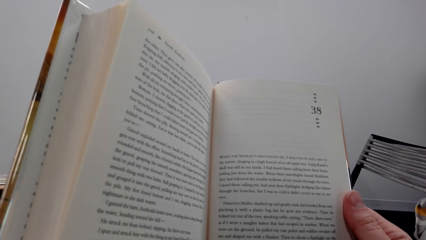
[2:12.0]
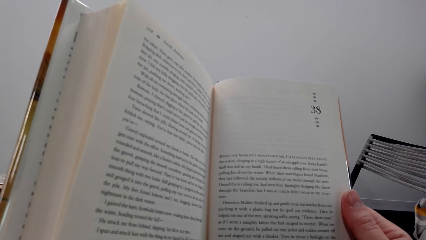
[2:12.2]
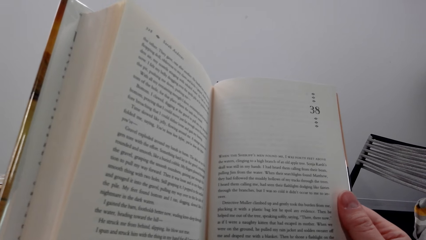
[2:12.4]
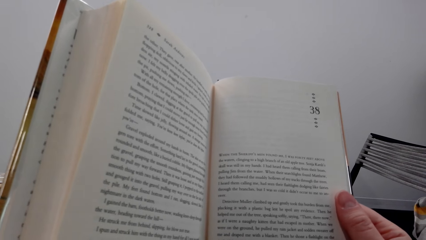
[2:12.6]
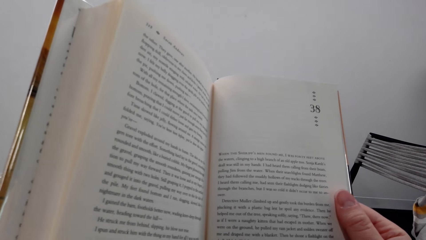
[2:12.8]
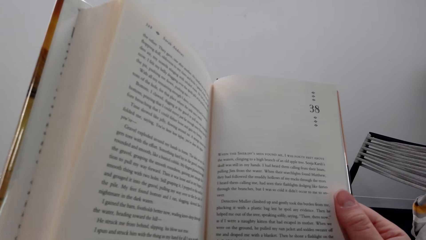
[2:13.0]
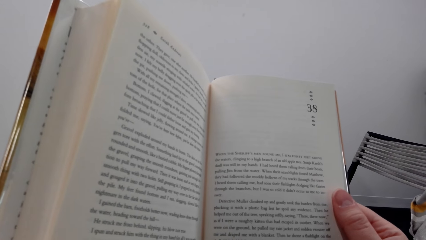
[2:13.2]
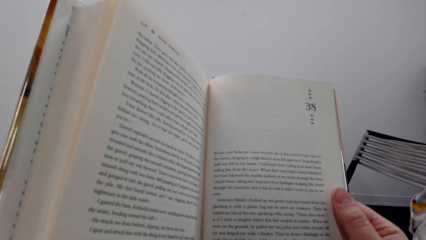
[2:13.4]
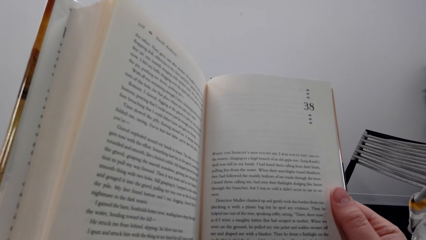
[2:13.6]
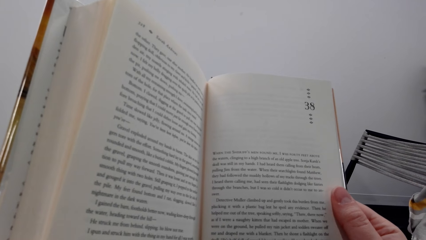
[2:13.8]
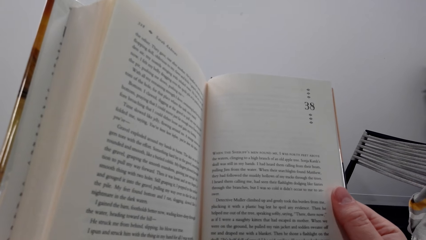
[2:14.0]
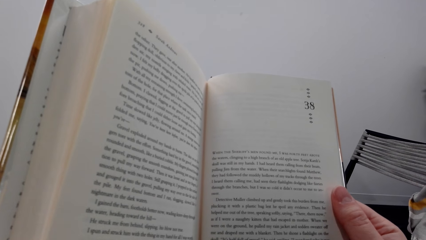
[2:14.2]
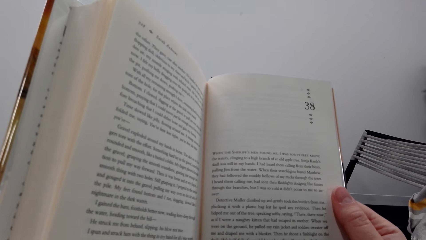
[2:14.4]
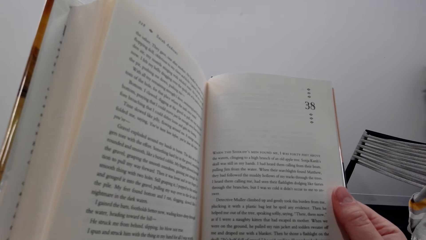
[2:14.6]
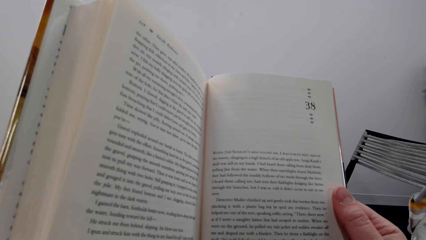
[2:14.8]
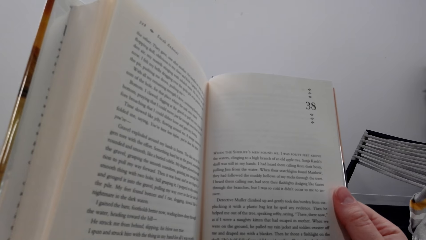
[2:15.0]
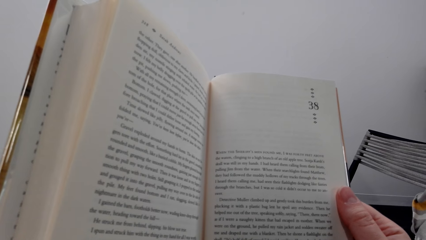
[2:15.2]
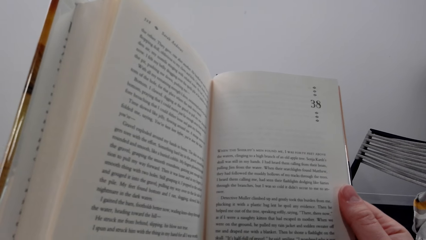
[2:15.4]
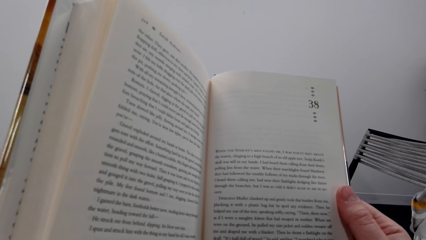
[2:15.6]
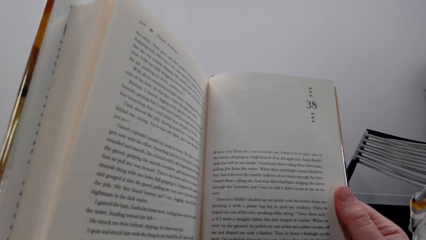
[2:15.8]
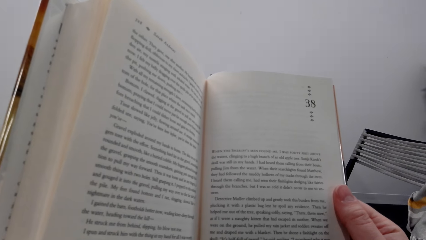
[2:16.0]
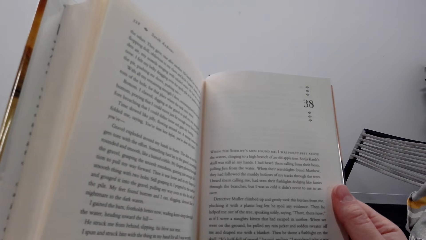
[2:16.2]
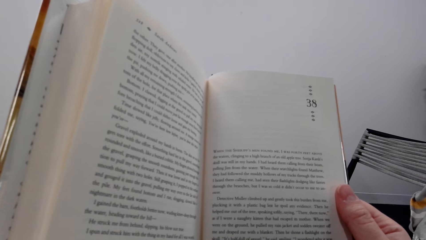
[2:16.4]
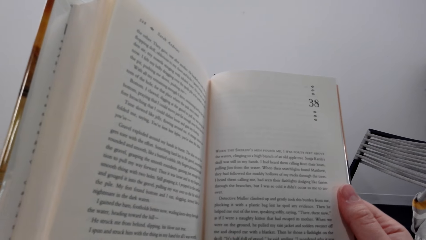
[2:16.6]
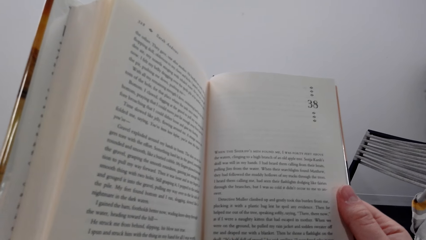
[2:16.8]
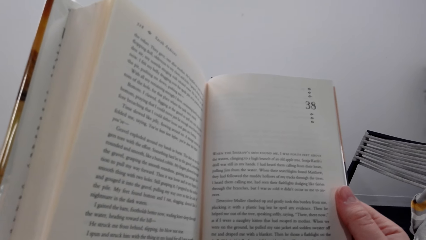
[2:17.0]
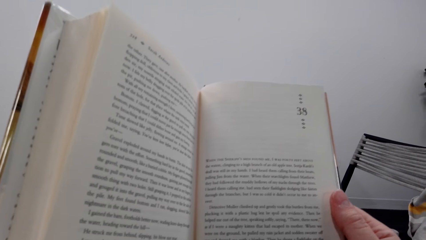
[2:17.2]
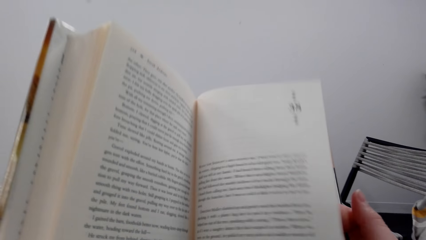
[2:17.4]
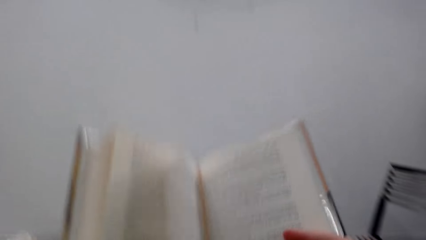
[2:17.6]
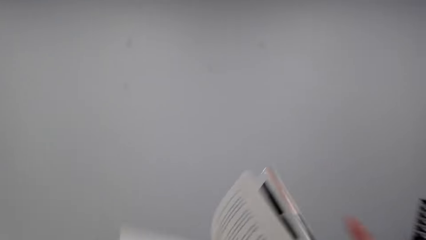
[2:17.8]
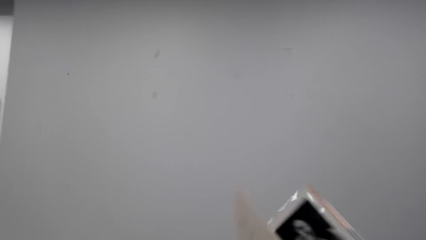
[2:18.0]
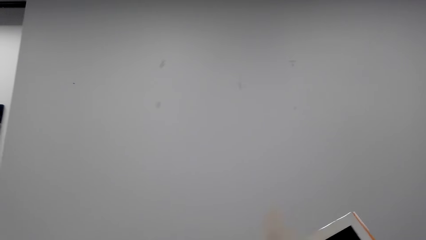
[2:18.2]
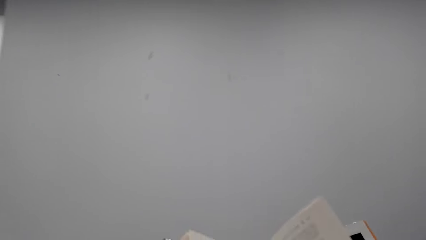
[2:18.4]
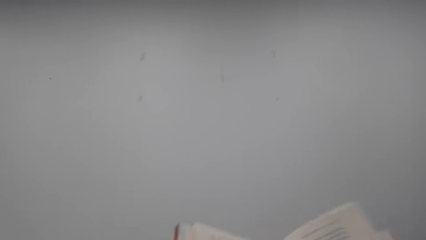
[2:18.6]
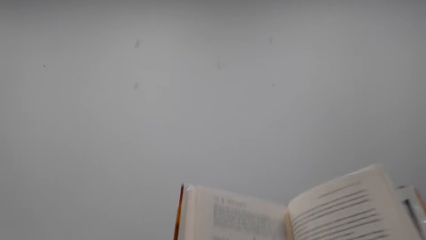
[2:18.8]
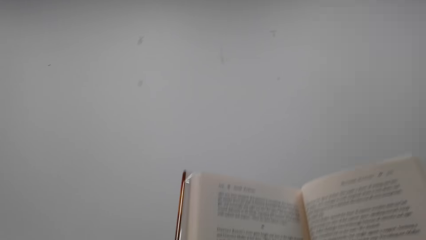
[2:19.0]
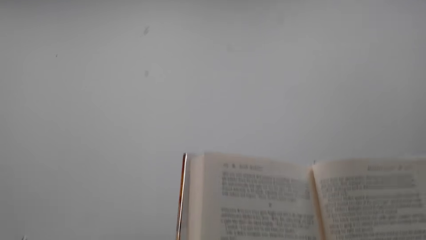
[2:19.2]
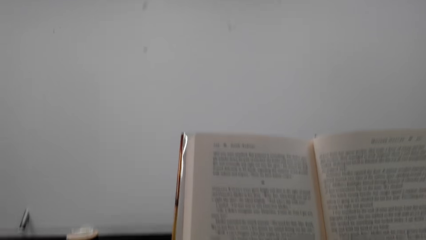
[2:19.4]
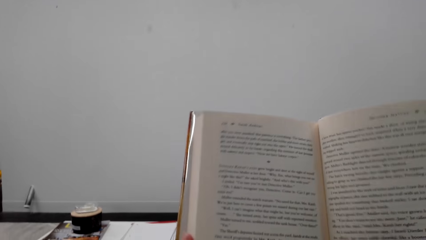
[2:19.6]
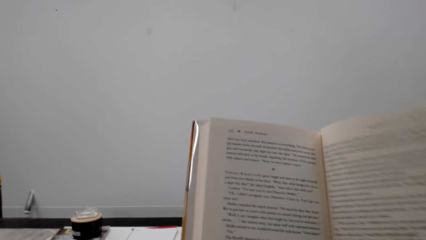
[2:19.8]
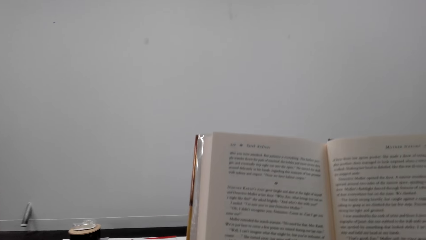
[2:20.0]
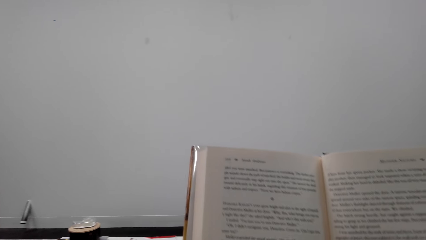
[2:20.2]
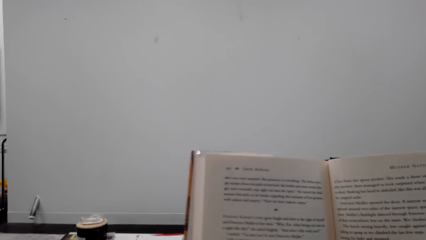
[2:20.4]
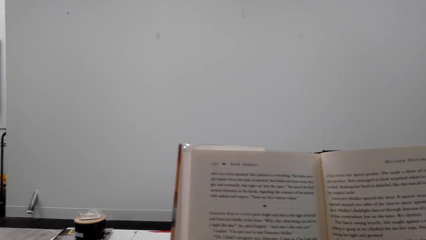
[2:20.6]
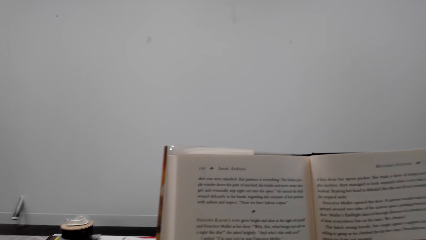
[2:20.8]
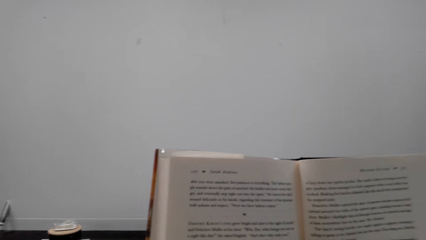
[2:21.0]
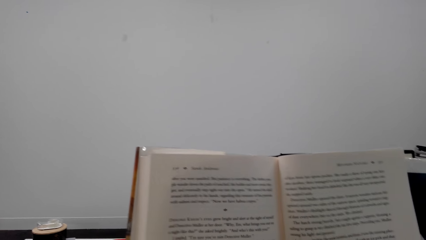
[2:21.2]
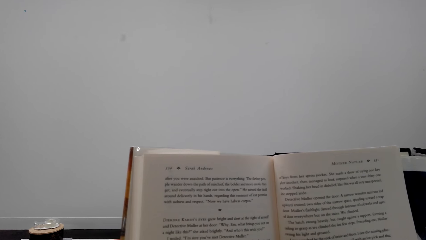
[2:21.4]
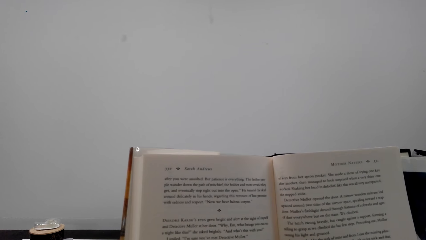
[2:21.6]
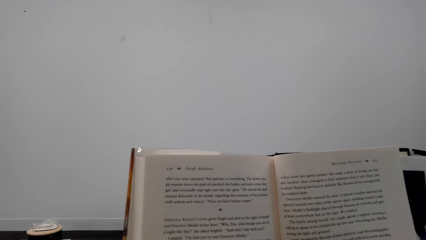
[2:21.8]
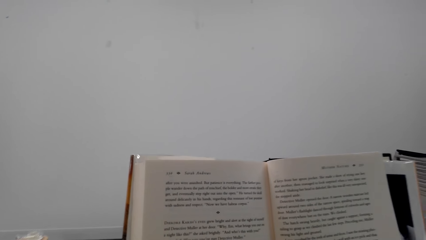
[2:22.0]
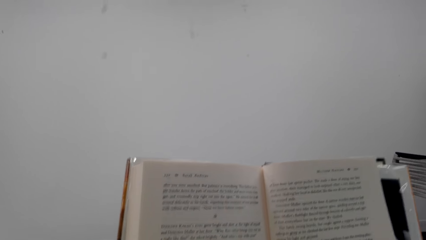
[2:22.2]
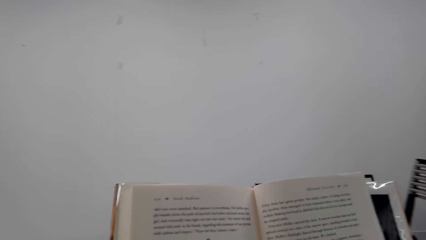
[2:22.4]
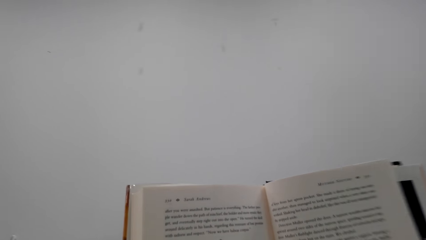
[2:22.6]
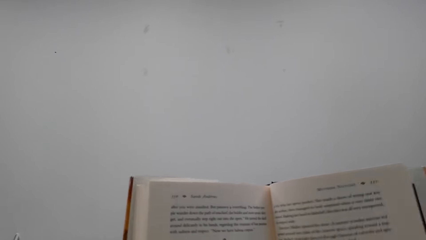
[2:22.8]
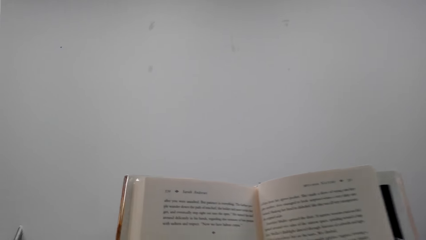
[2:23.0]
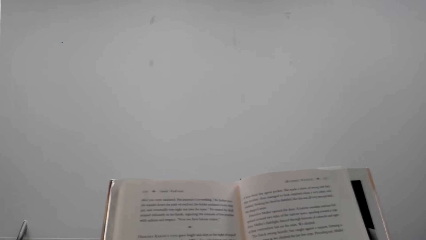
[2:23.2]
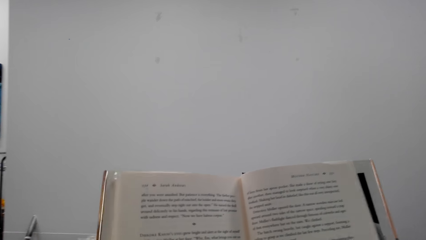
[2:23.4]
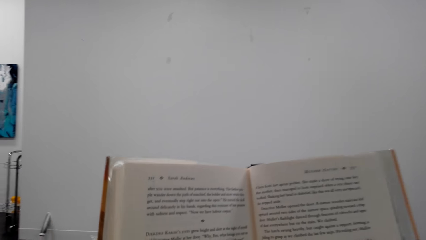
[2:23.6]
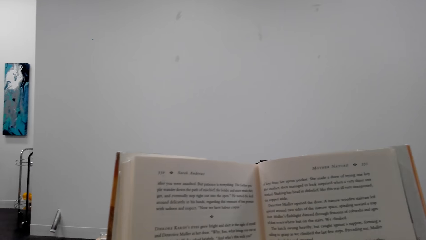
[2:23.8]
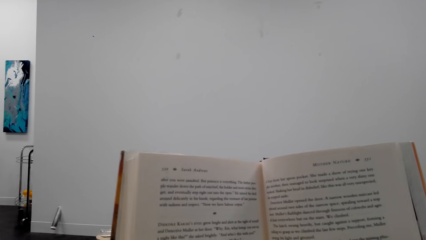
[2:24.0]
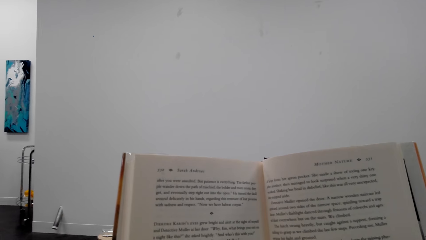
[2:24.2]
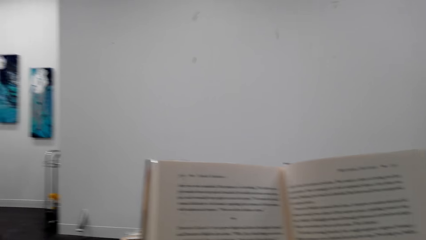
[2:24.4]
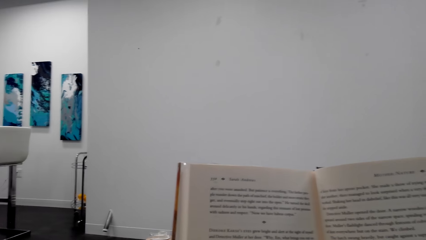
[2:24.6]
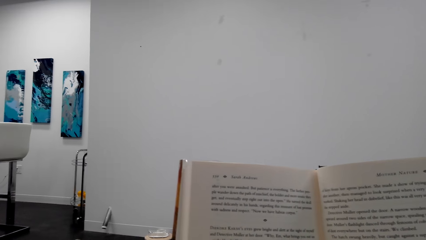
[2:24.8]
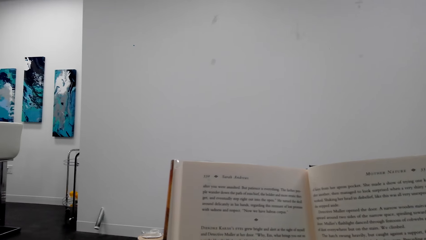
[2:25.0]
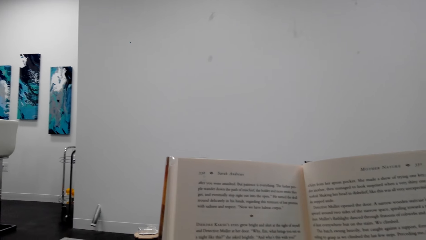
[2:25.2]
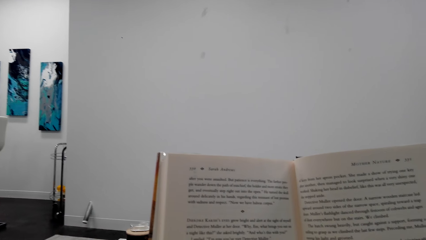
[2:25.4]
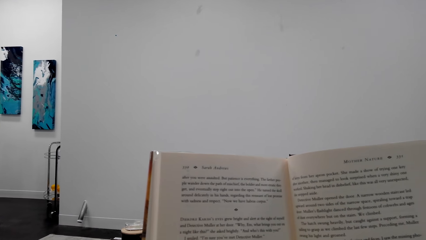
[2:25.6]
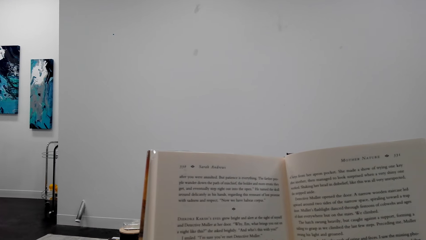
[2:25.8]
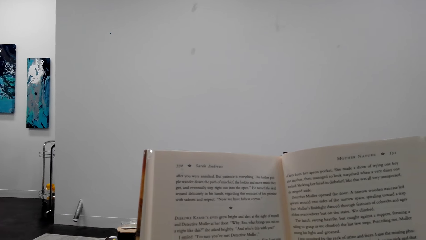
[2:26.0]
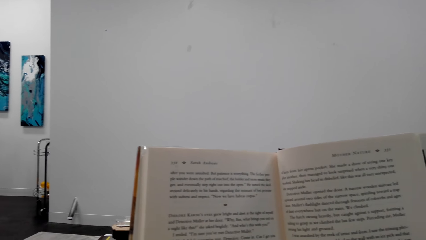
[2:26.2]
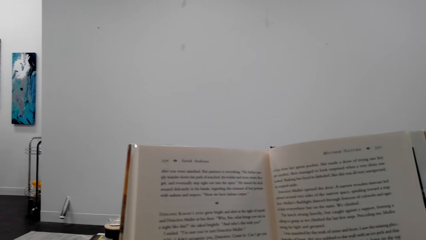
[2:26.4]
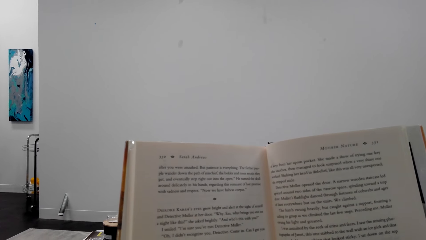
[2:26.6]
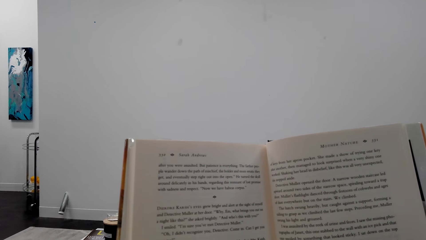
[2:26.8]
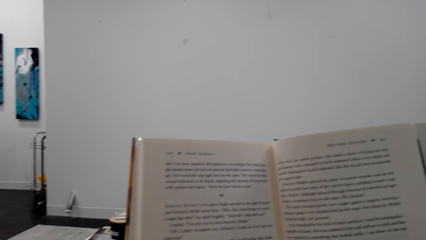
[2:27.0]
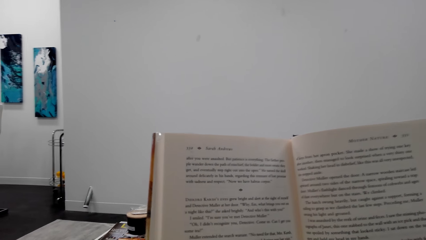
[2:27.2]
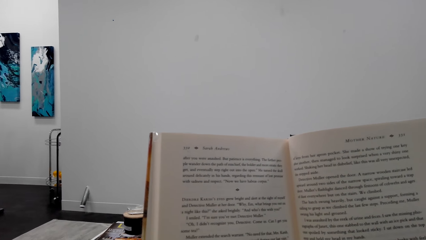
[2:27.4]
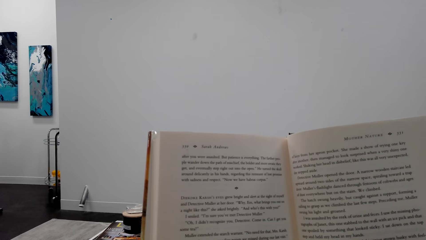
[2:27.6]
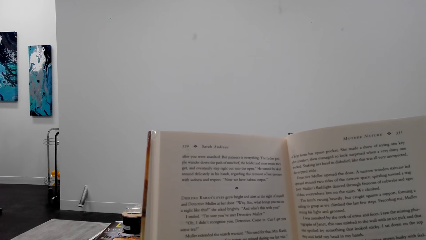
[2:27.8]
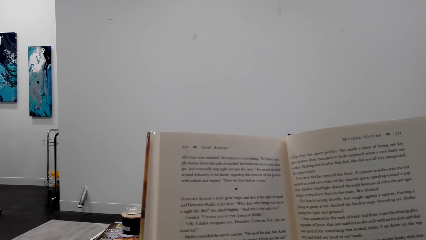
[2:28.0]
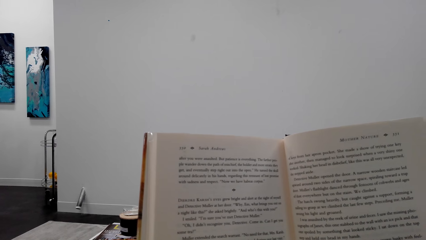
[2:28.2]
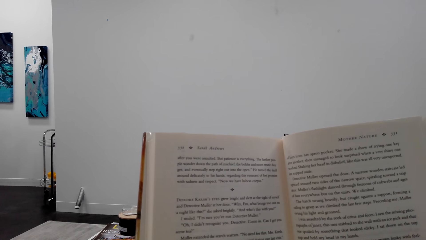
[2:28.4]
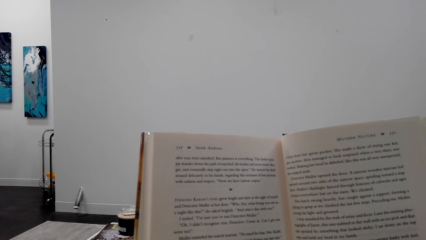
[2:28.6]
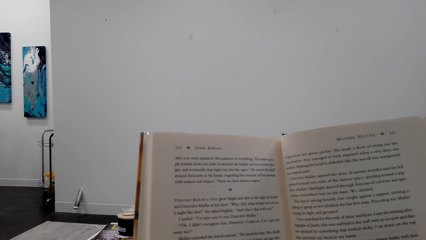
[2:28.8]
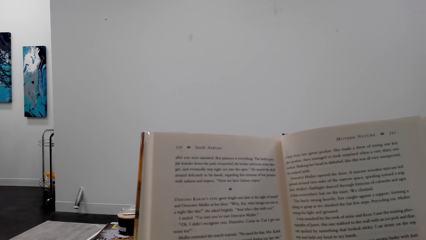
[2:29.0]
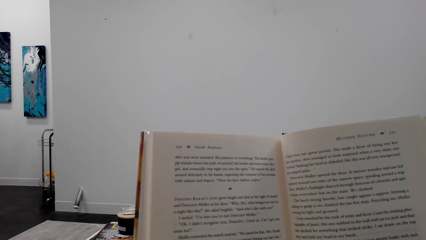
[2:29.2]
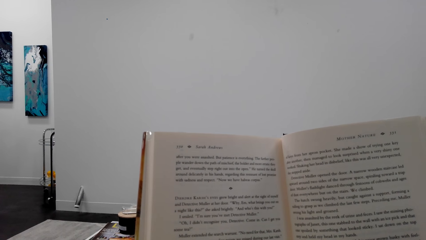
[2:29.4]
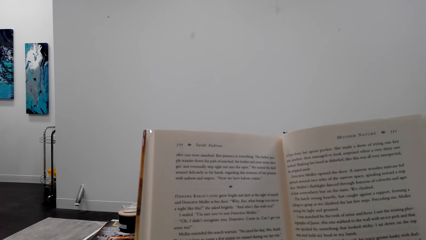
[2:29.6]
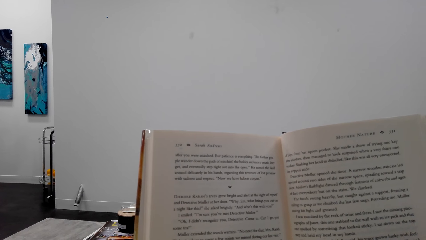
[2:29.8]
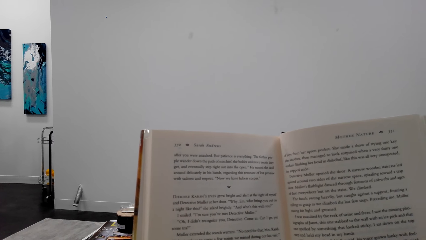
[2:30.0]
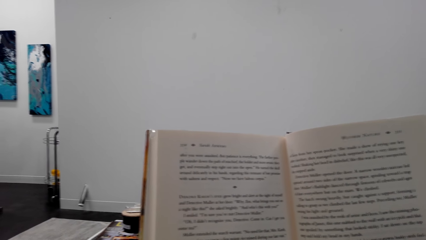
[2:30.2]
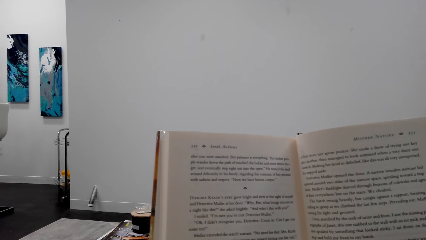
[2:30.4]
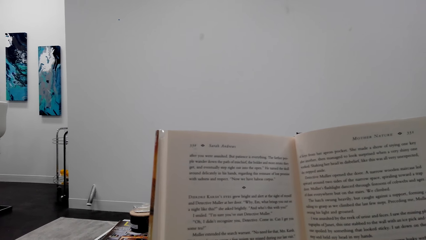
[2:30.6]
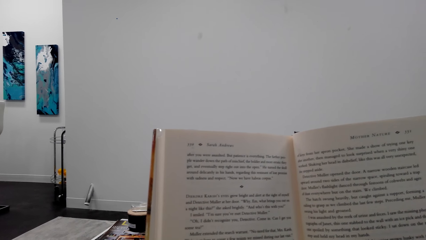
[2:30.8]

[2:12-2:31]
The camera wearer turns a page of a book. They read the book. They look around a room. They read the book.
